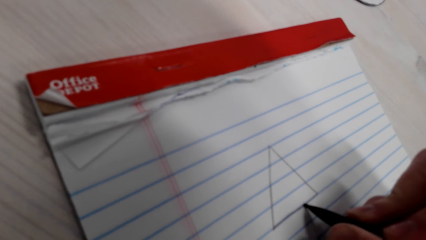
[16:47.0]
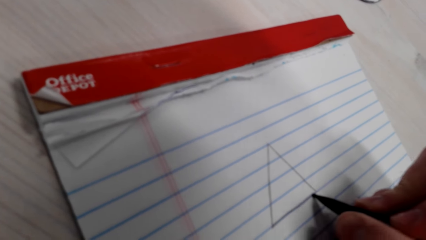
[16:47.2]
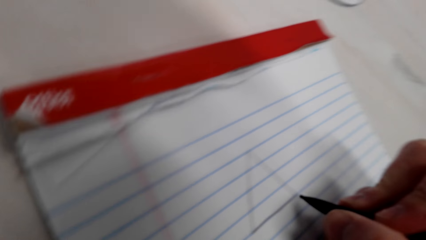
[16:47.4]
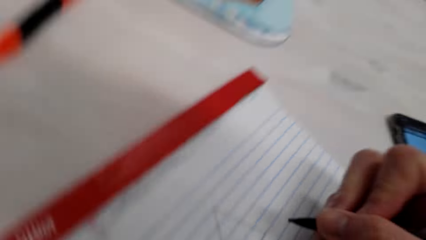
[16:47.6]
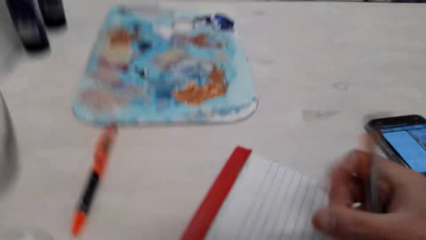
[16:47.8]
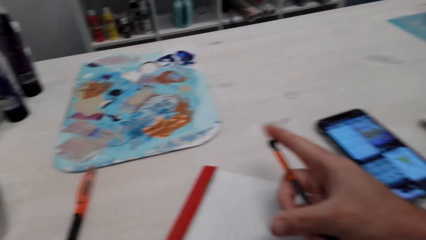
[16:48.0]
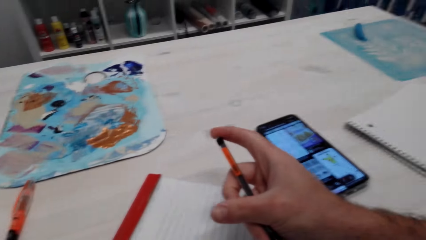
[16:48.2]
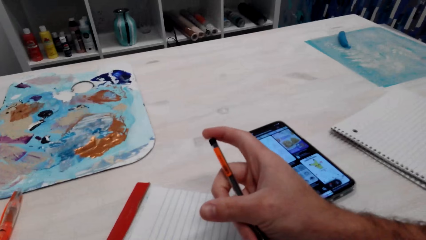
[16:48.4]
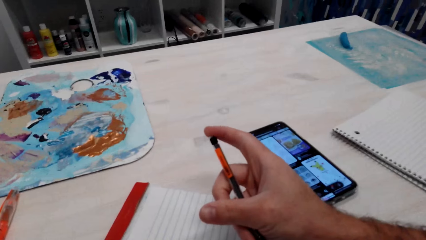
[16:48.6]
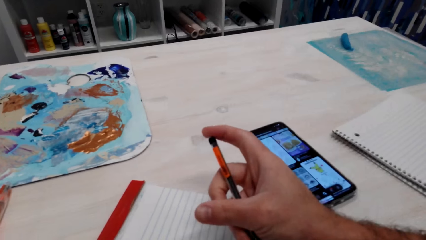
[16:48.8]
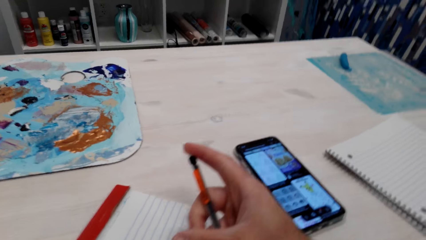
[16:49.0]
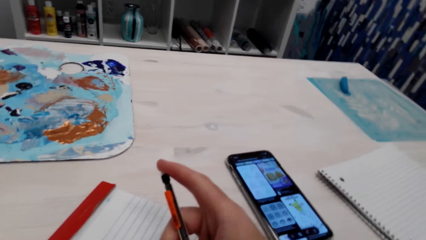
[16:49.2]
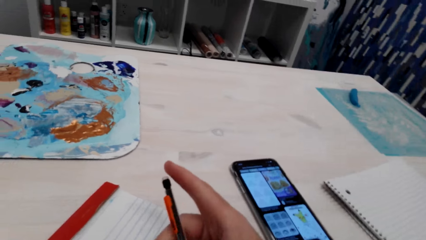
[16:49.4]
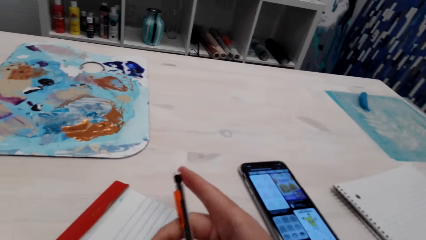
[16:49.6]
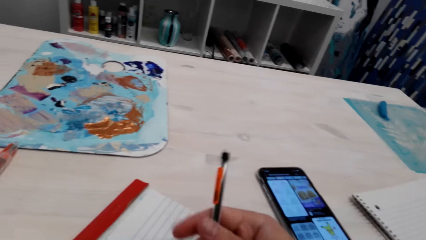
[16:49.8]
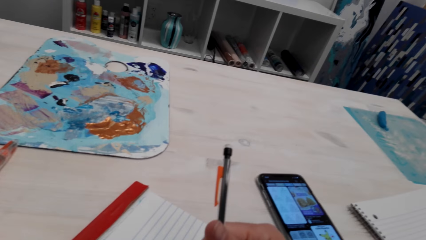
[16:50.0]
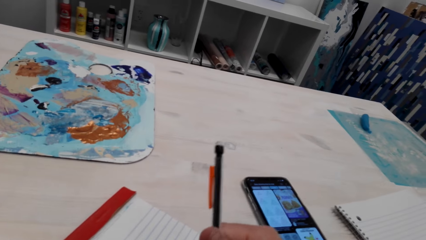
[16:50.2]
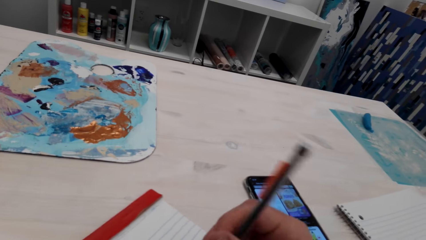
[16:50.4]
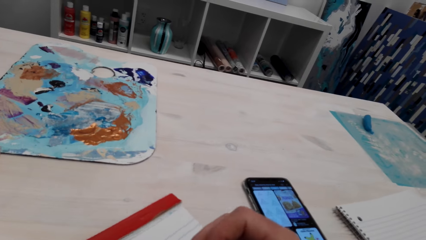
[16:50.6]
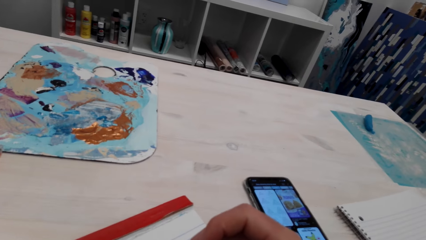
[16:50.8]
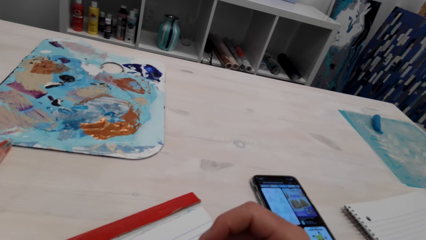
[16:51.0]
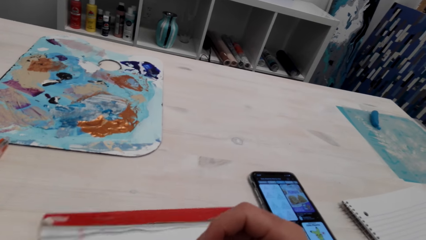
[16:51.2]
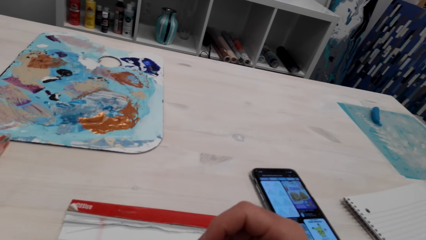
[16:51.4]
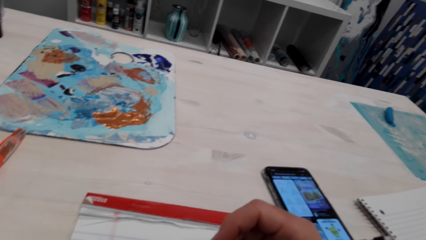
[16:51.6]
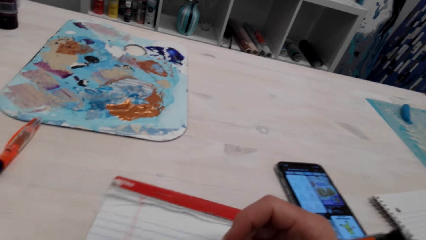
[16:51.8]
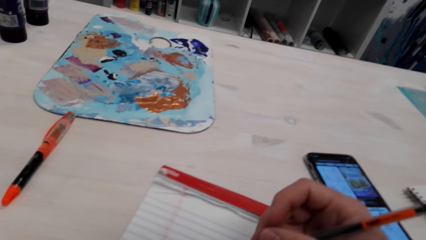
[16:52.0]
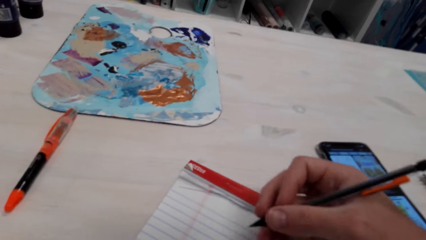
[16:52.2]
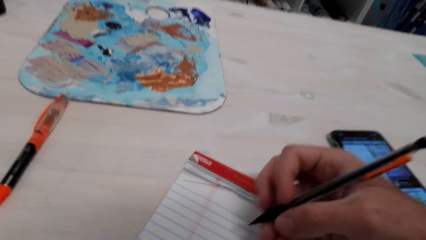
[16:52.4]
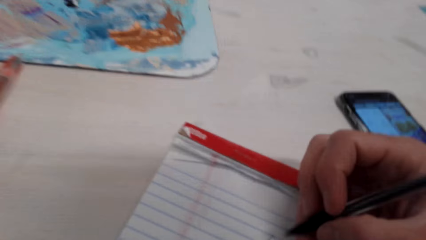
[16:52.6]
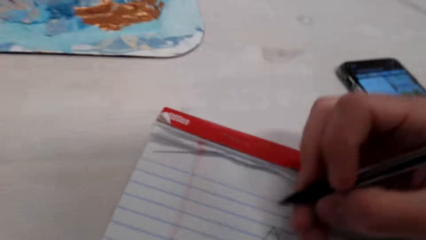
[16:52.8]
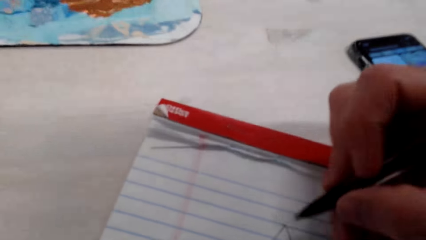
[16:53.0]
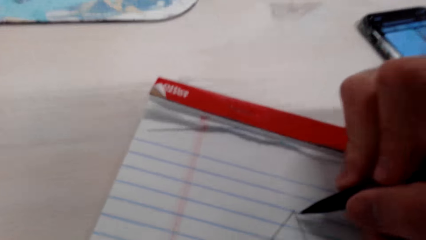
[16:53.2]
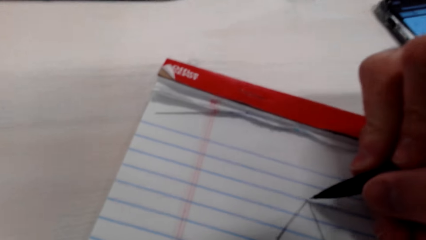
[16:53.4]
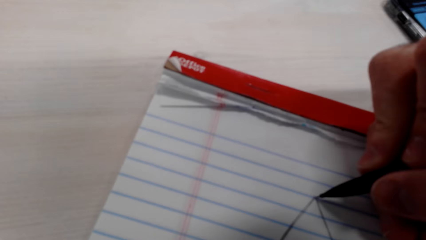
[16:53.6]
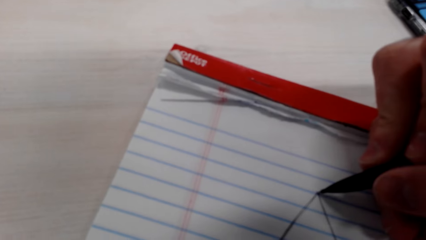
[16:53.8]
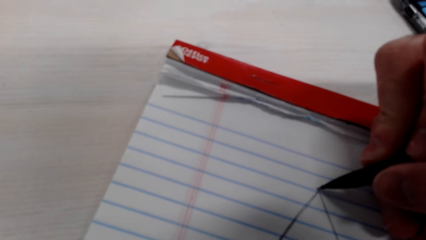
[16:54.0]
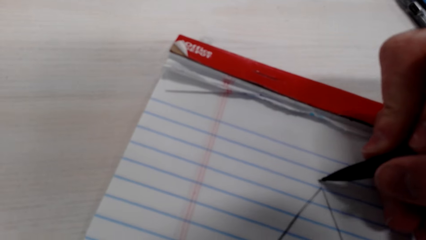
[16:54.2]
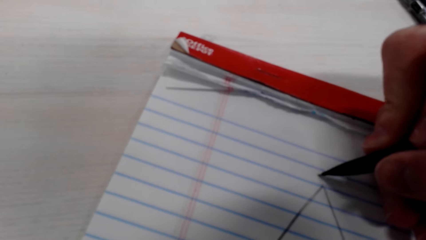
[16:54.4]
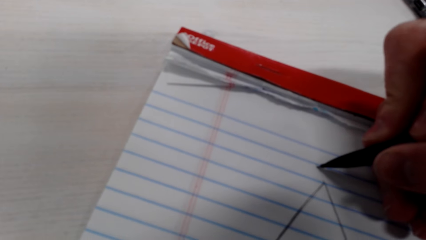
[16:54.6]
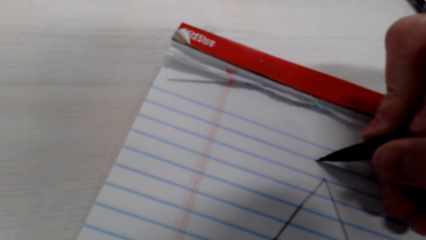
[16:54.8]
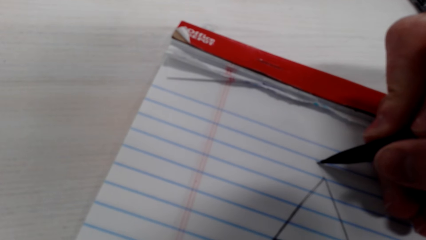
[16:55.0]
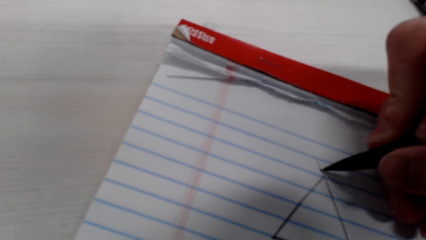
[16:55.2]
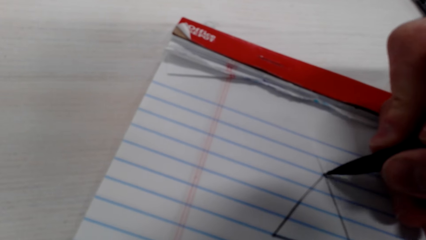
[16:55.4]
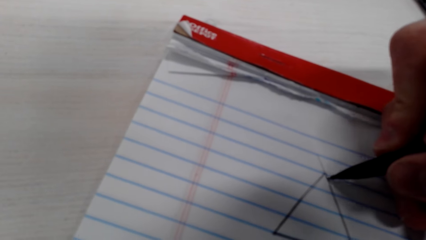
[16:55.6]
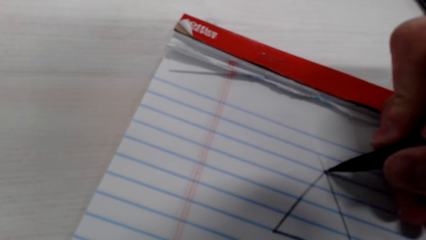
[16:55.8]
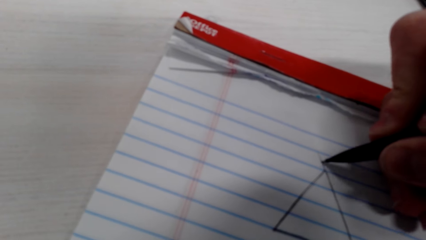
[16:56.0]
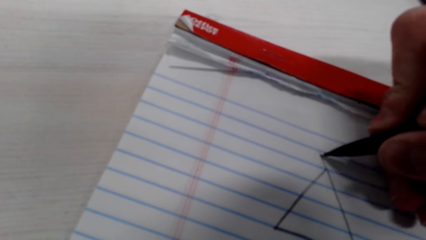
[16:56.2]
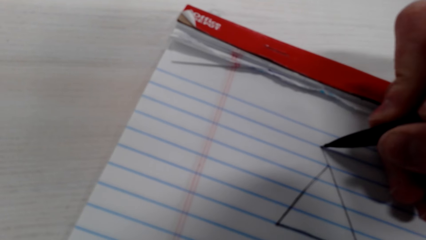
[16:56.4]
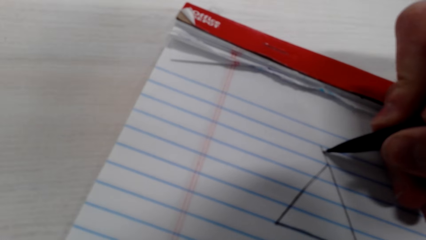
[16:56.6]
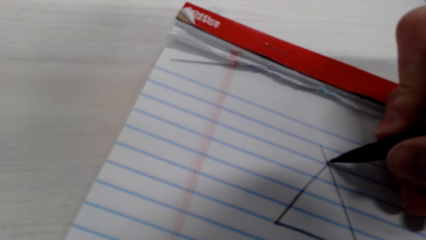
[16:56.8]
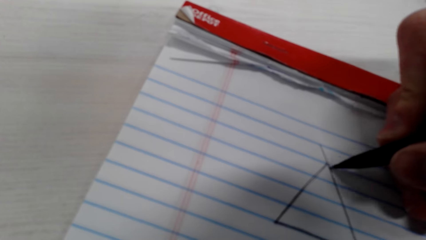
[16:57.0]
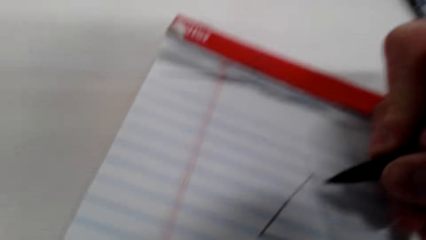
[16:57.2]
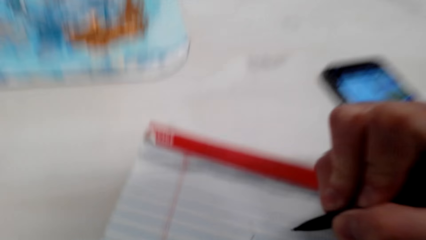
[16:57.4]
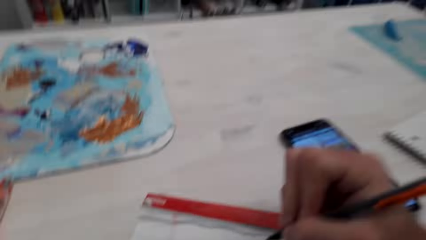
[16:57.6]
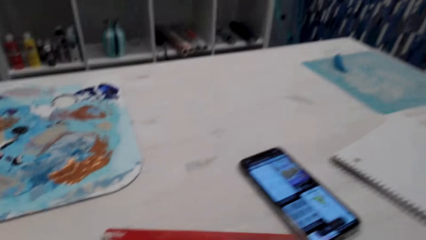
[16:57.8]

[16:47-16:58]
The camera wearer presses the pen. They draw on the piece of paper.

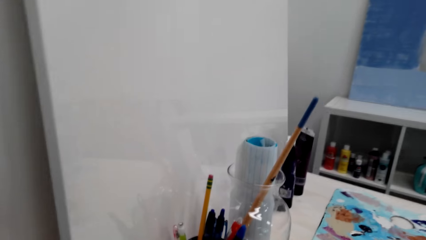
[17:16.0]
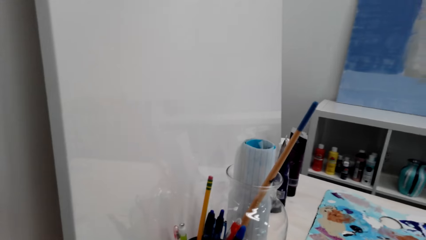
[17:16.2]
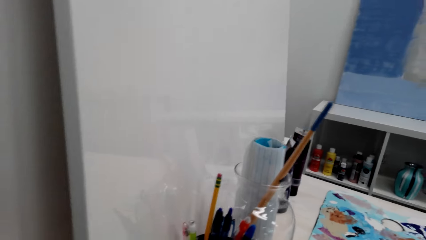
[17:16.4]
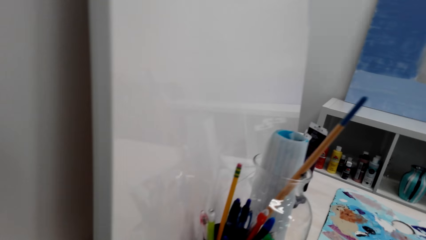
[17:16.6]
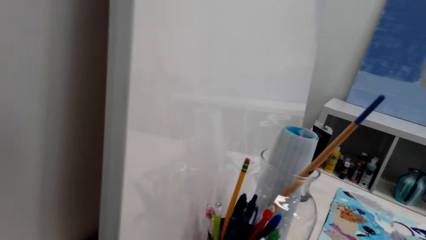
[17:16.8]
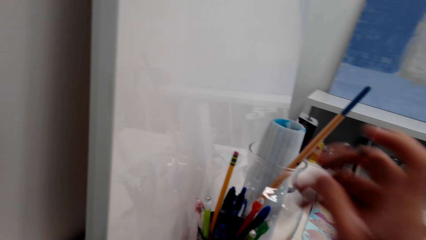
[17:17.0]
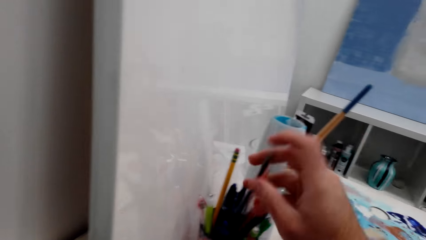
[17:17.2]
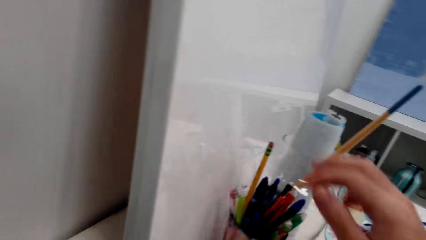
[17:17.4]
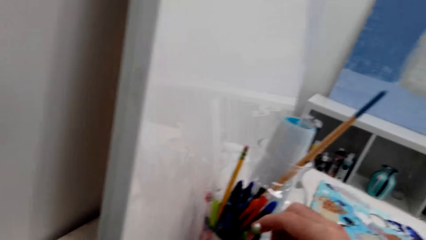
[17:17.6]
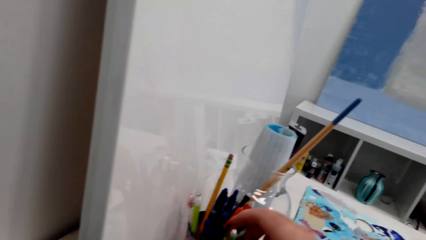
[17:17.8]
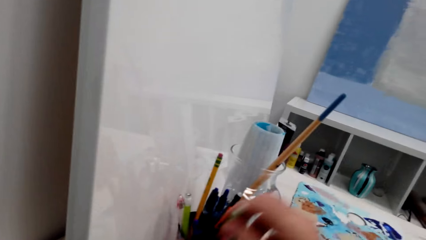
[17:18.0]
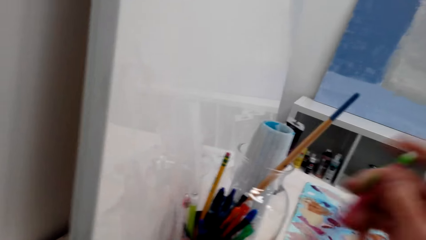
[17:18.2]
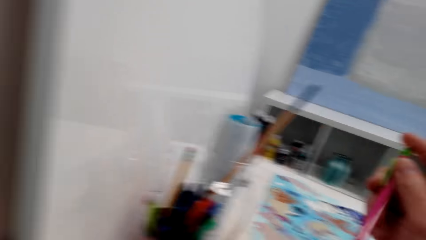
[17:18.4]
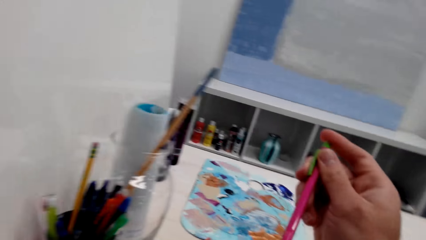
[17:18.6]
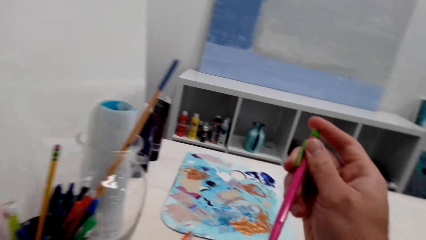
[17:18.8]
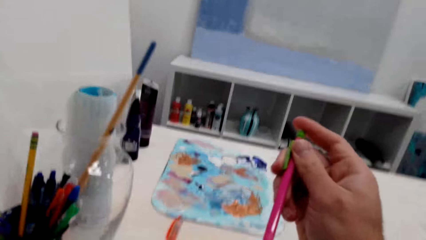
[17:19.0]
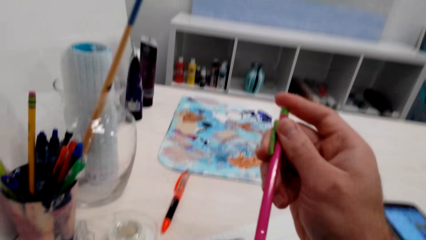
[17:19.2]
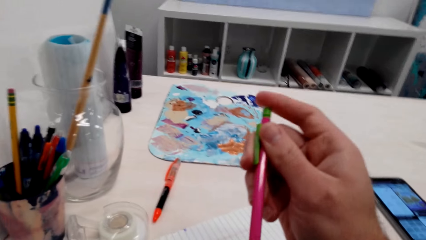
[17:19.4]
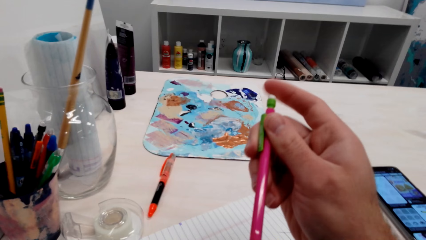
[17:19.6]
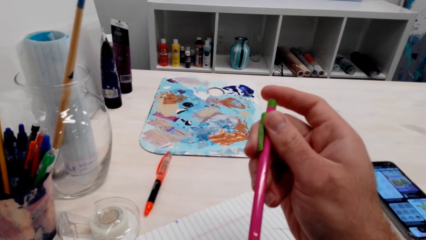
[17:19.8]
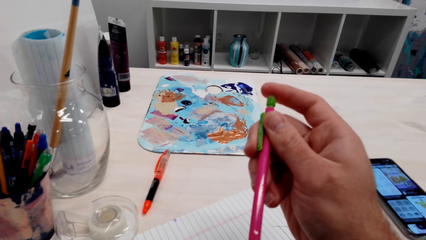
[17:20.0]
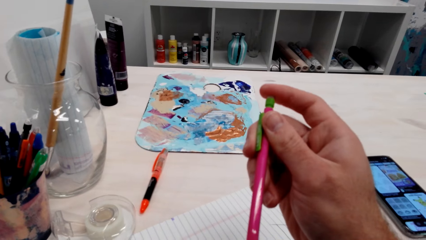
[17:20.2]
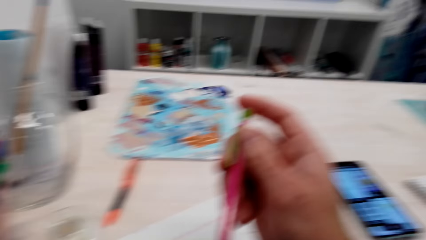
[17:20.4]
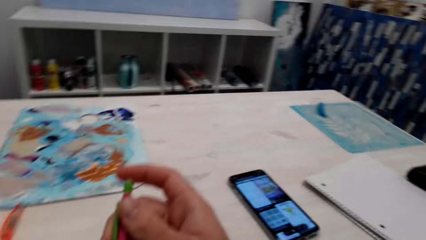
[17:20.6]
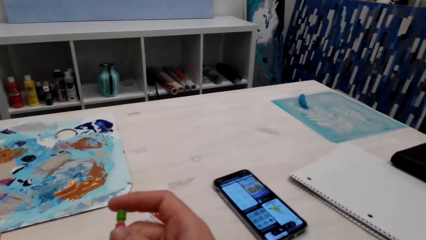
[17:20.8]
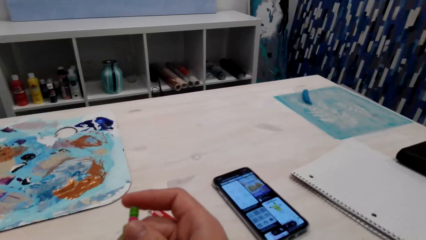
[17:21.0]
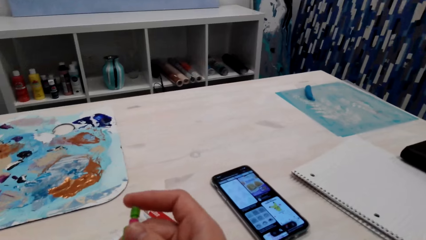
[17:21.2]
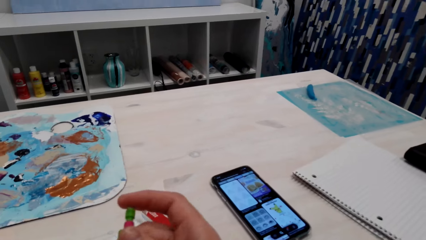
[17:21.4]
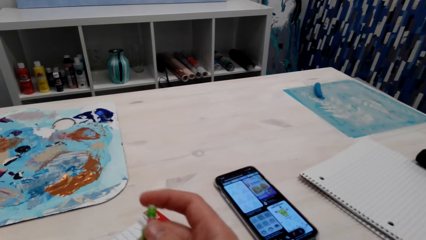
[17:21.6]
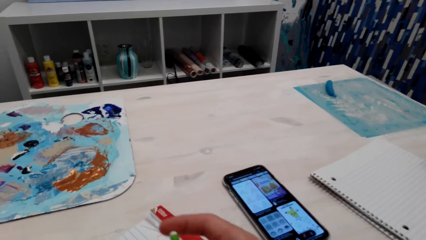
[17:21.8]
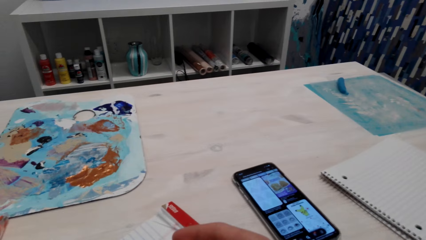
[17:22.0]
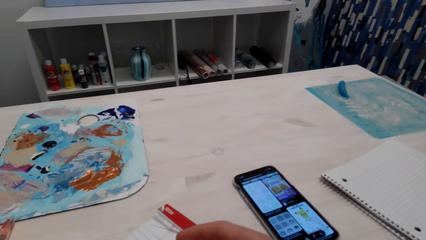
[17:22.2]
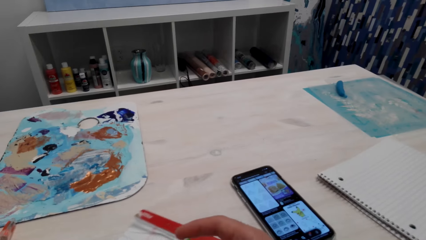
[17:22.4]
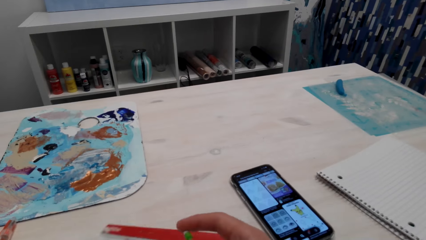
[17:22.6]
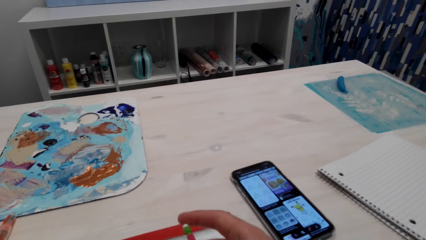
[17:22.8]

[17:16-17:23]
The camera wearer puts the pen down in a container or jar. They pick up another pen. They return the pen on the jar. They press the pen.
